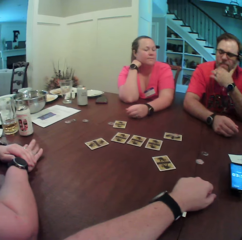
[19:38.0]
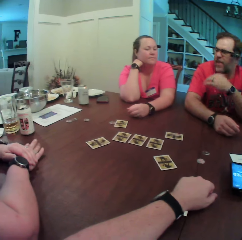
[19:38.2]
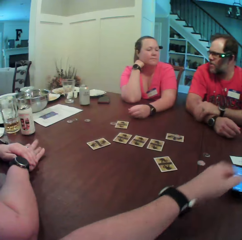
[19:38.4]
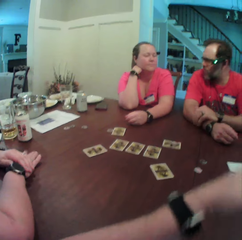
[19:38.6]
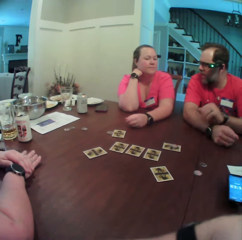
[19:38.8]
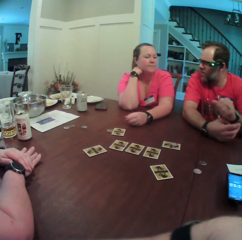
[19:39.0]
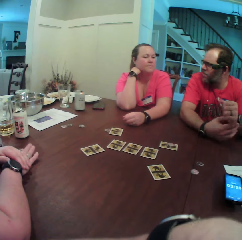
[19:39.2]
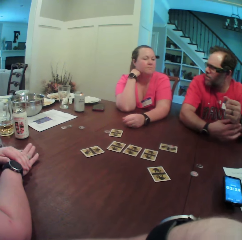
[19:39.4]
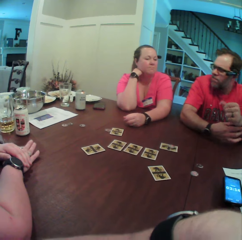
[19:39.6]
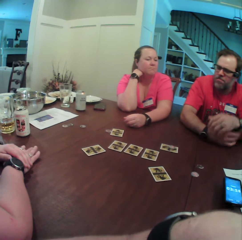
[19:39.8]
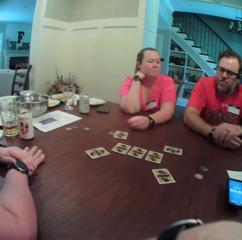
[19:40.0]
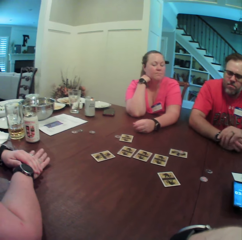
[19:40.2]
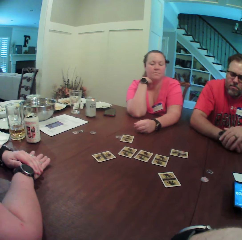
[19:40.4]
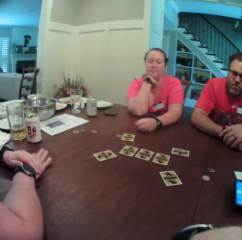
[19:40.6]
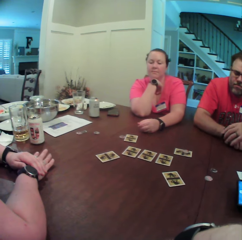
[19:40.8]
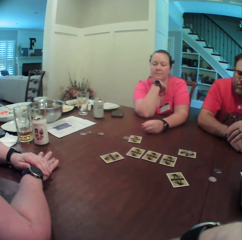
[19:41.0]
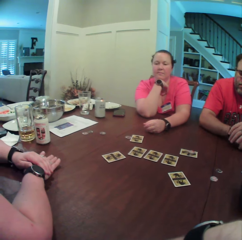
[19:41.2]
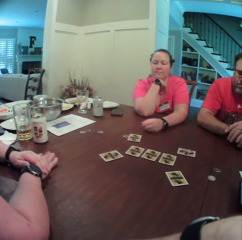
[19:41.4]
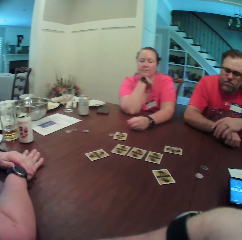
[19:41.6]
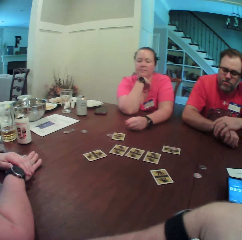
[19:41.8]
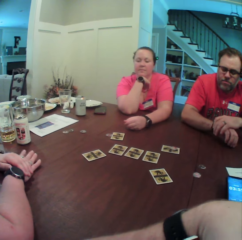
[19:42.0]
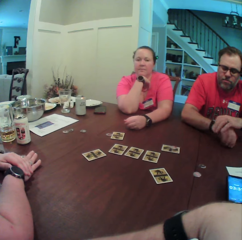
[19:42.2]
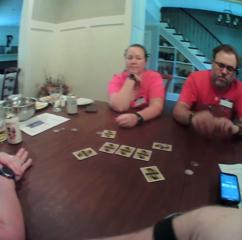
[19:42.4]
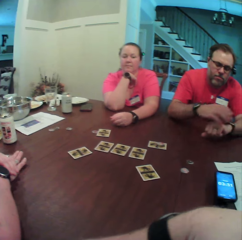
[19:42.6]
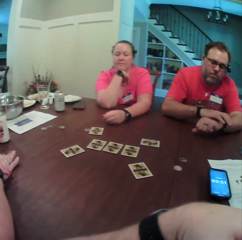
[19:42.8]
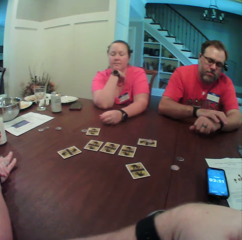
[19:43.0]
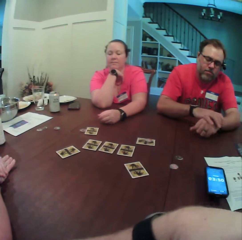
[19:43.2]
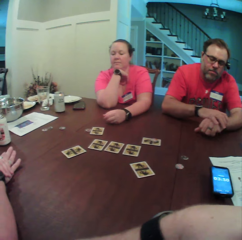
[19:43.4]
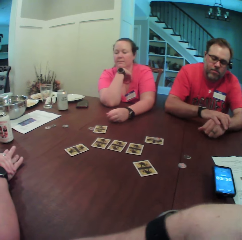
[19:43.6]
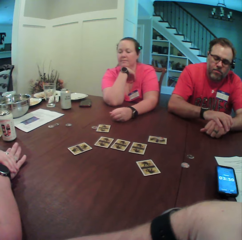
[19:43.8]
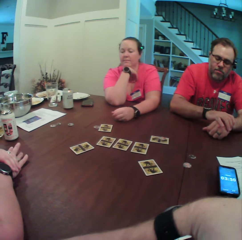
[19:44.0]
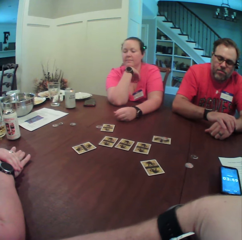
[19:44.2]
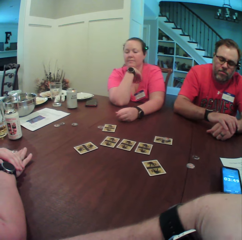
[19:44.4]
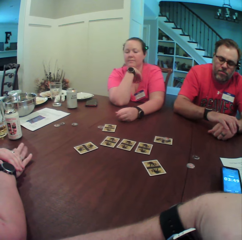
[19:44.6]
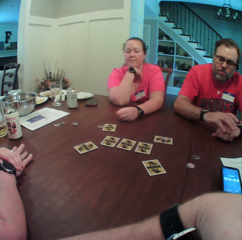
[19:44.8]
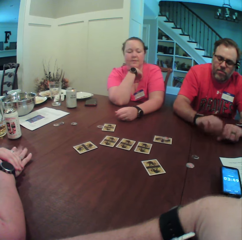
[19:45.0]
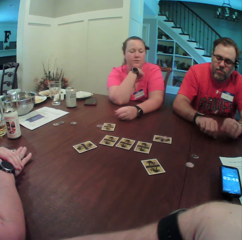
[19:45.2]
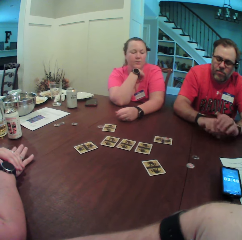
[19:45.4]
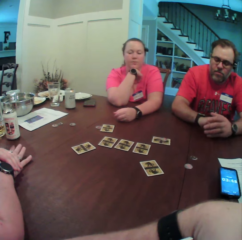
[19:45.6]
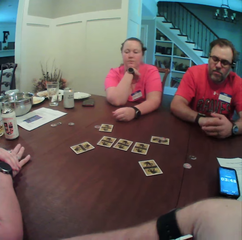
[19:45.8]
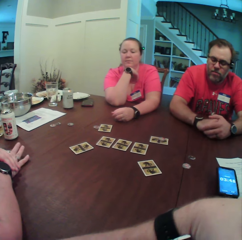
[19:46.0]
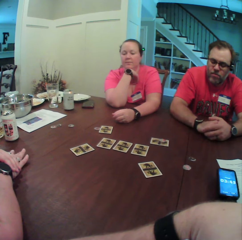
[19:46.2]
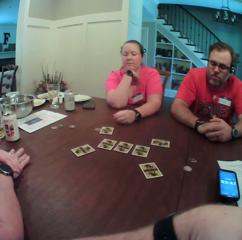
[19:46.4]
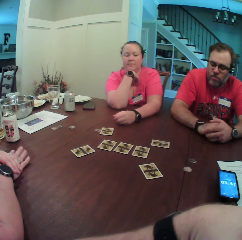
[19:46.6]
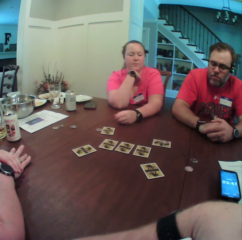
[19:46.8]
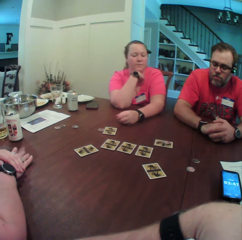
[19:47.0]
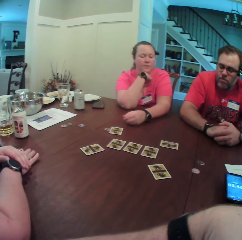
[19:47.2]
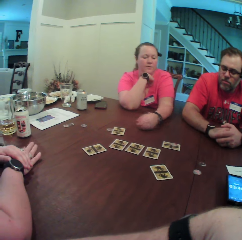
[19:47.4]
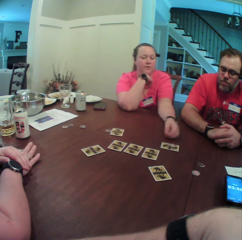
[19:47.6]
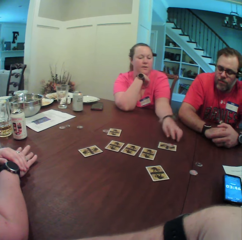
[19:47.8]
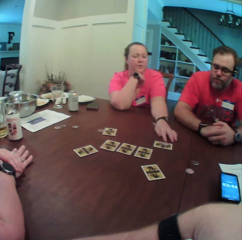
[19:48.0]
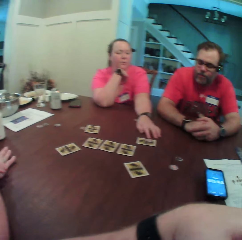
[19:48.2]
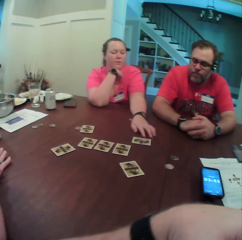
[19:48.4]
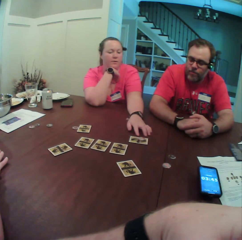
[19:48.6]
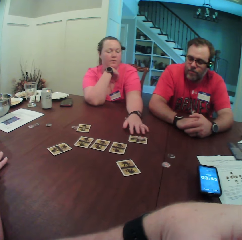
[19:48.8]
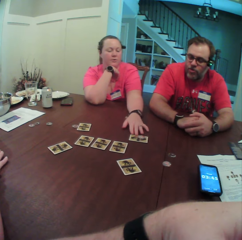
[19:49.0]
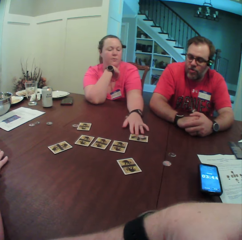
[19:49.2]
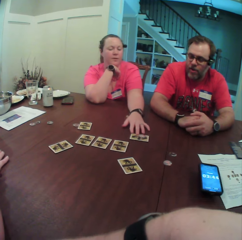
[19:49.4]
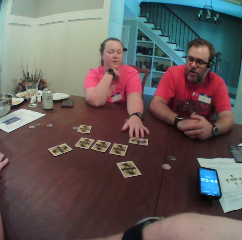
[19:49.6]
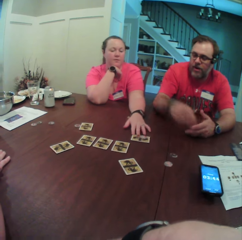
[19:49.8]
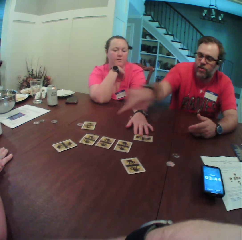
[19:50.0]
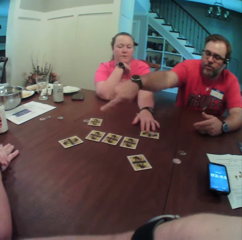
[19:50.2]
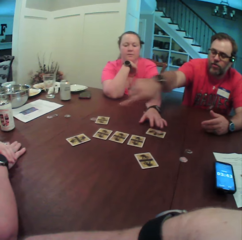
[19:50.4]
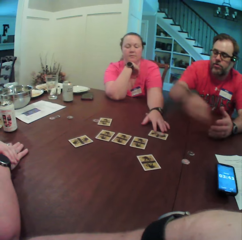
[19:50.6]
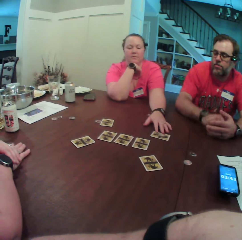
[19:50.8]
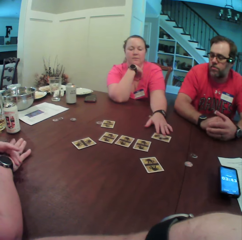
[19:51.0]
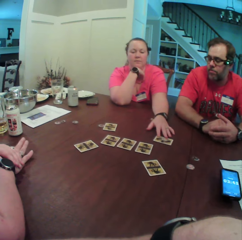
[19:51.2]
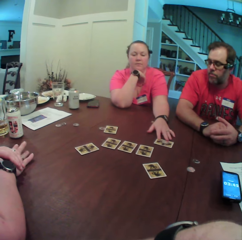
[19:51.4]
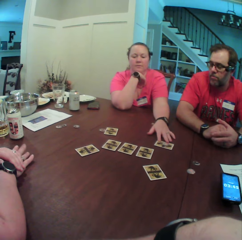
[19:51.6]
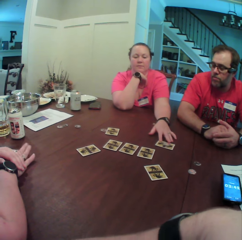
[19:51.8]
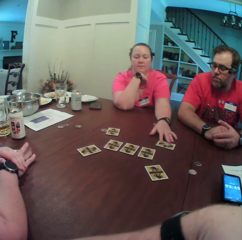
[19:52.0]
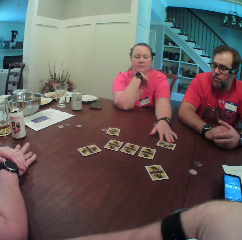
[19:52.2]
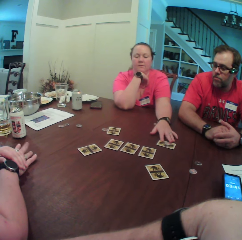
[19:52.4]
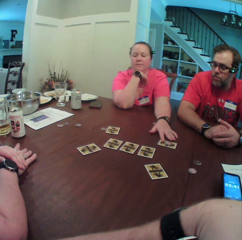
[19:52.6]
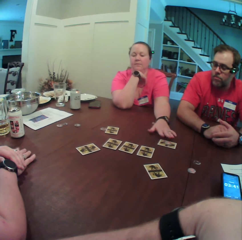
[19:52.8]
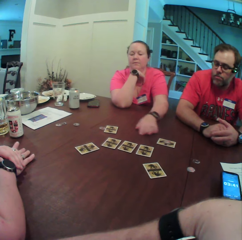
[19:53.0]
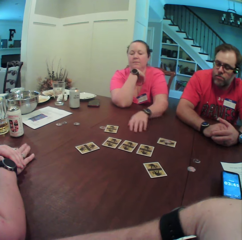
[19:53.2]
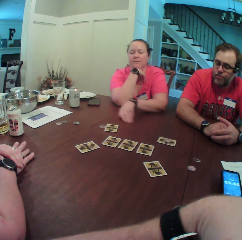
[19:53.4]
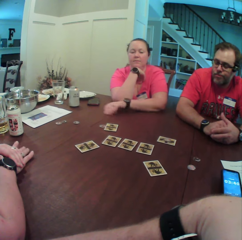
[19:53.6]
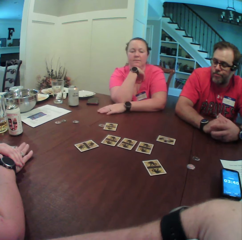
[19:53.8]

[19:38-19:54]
The man adjusts the watch on his right wrist with his left hand. He adjusts the watch on his left wrist with his right hand. The woman places her right hand on a card.

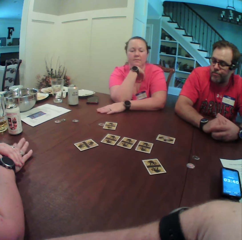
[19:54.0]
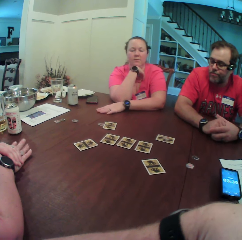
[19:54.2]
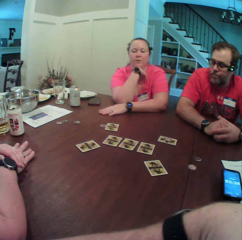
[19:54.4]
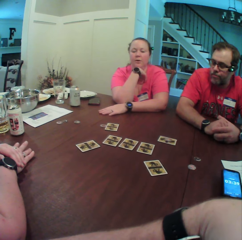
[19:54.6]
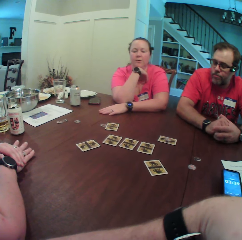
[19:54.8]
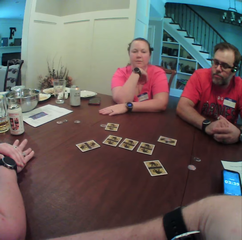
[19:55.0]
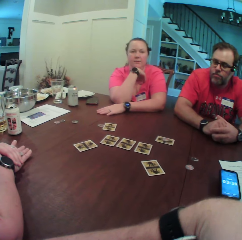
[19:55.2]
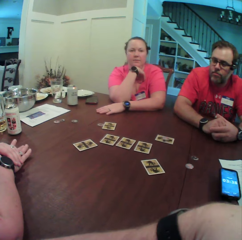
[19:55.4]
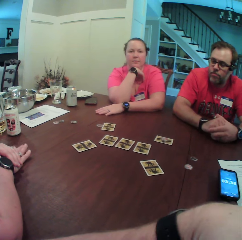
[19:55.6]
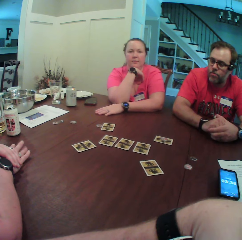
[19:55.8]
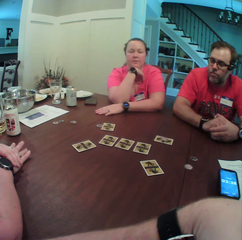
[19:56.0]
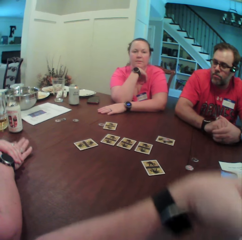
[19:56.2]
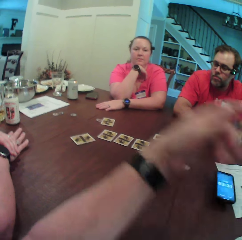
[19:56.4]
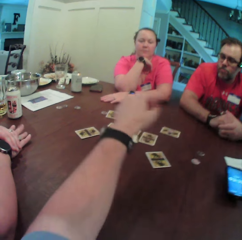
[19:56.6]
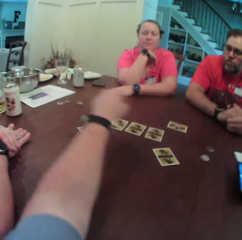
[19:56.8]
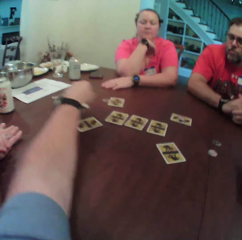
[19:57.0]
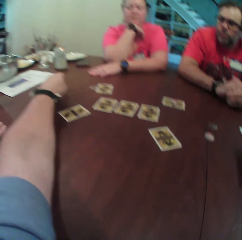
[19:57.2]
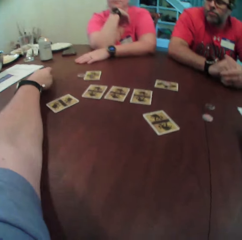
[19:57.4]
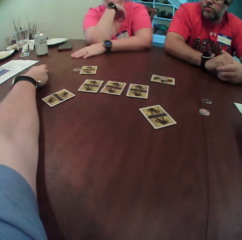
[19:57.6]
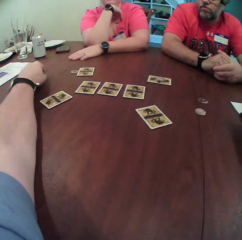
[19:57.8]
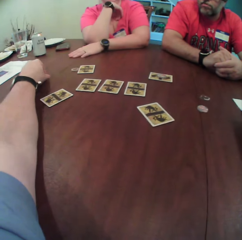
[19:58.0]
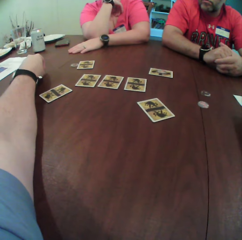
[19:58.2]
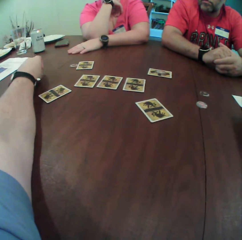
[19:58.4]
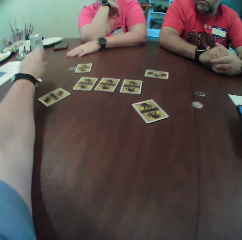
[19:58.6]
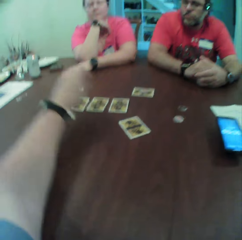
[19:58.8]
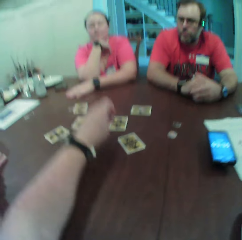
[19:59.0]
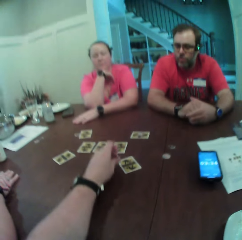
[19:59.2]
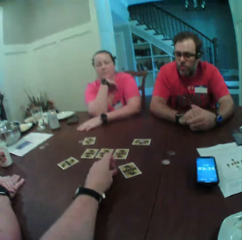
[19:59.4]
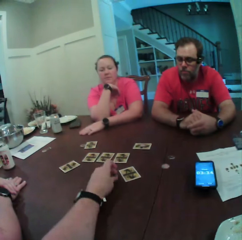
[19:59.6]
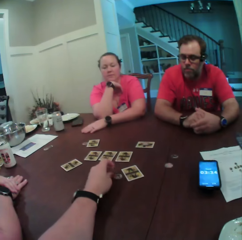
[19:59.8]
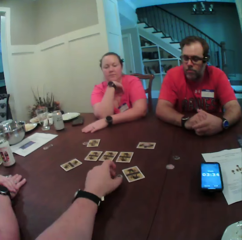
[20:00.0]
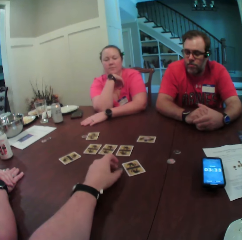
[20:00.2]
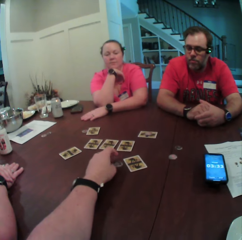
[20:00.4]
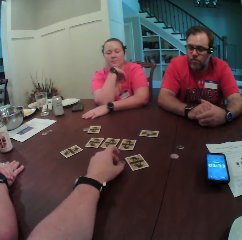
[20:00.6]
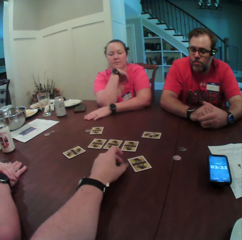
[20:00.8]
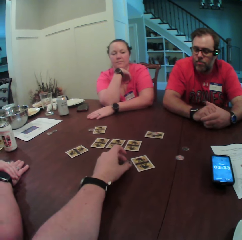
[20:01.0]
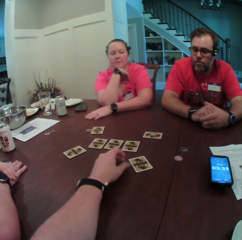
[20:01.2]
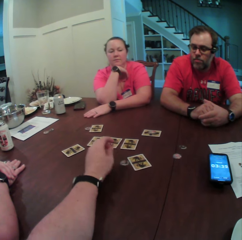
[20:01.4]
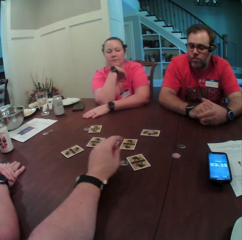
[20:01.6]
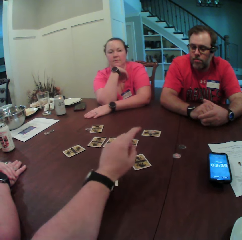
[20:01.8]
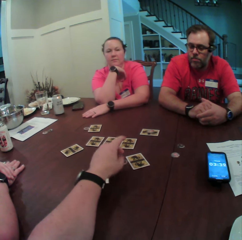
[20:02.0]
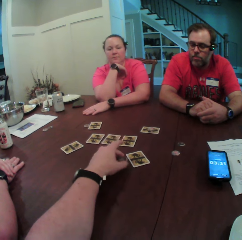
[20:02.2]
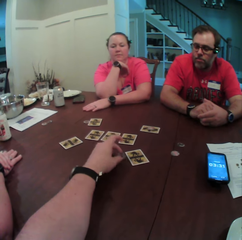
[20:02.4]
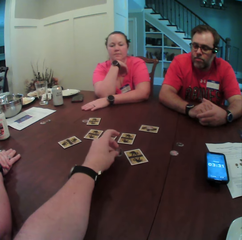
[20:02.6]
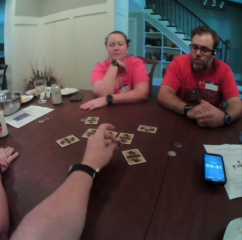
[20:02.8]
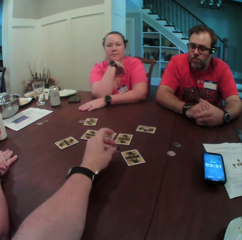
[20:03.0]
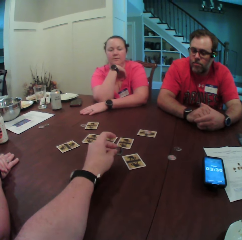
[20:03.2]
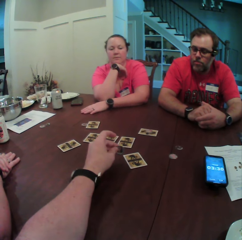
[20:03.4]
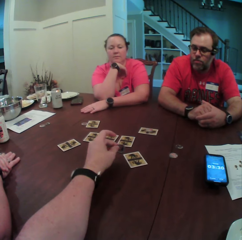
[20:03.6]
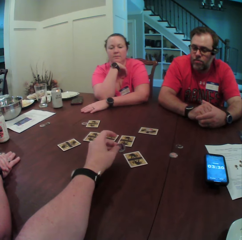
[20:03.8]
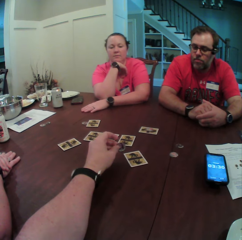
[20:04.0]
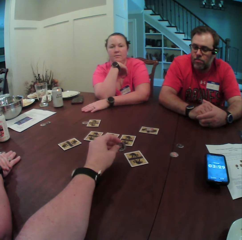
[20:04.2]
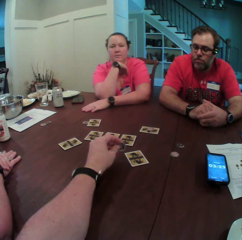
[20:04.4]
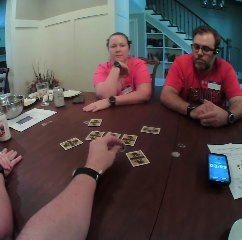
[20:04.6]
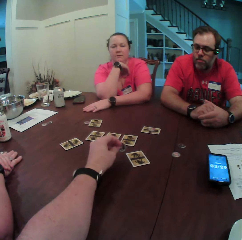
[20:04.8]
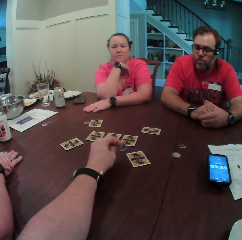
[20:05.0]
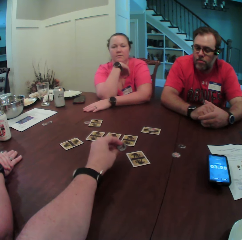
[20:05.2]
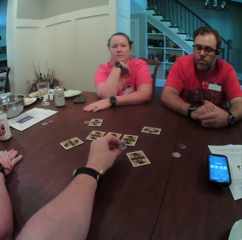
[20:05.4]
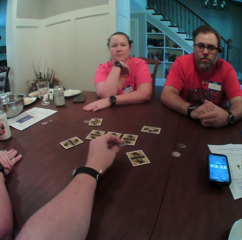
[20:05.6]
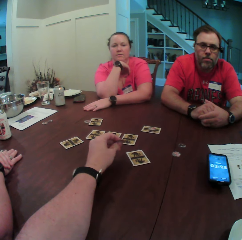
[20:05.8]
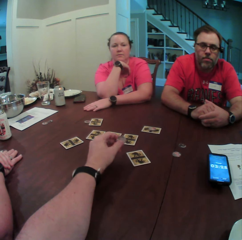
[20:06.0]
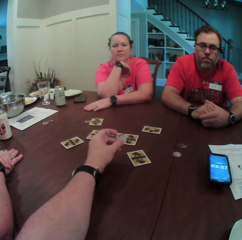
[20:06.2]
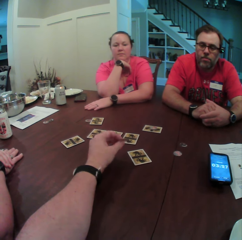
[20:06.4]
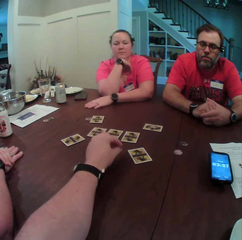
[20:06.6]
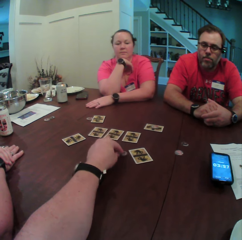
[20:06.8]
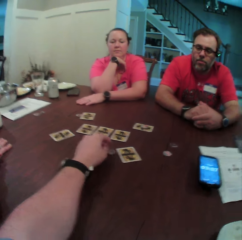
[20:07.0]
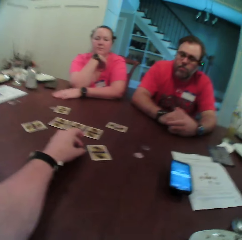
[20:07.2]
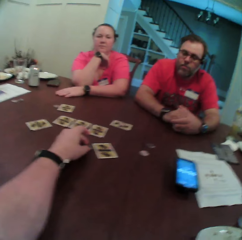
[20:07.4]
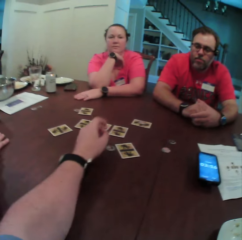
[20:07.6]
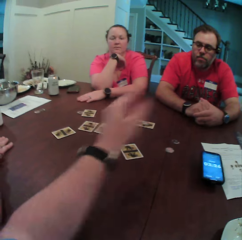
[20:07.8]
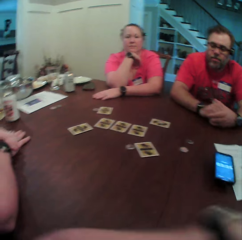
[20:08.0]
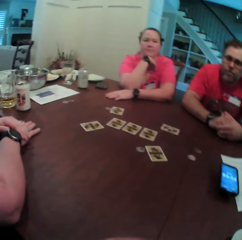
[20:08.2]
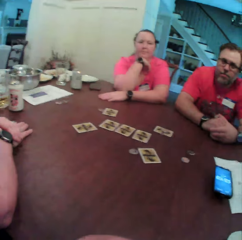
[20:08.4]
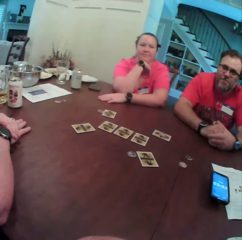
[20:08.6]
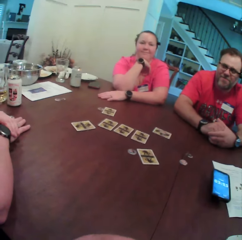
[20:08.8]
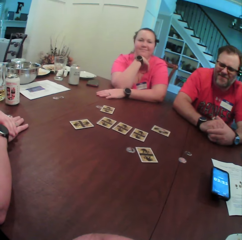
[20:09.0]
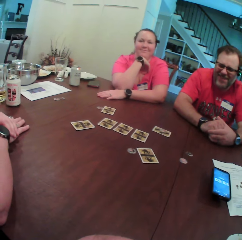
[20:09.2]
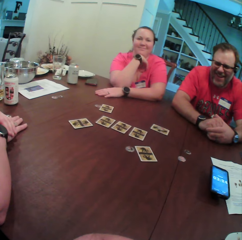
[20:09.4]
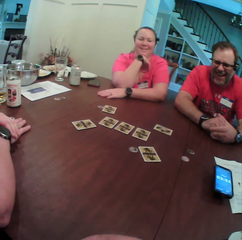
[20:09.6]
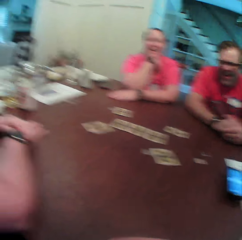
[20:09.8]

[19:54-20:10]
The camera wearer picks up a token or small card from the table with his left hand. He places the token in his left hand on the table, beside the small card. He picks up the token from the table with his left hand. He places the token in his left hand on the table.
